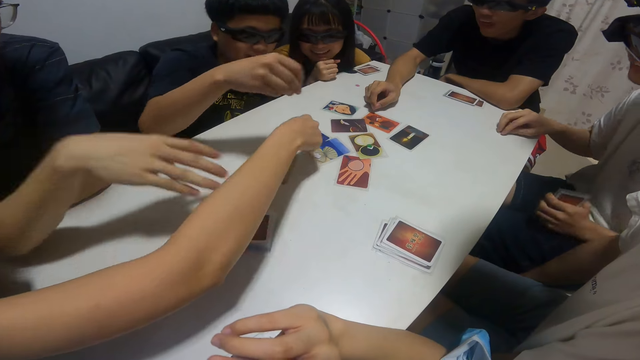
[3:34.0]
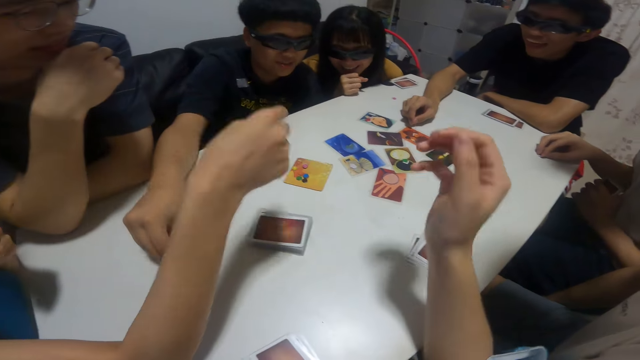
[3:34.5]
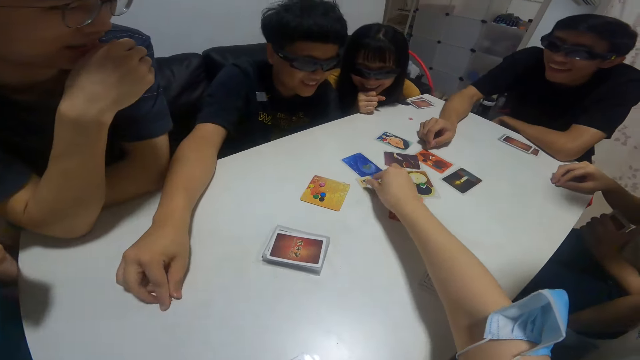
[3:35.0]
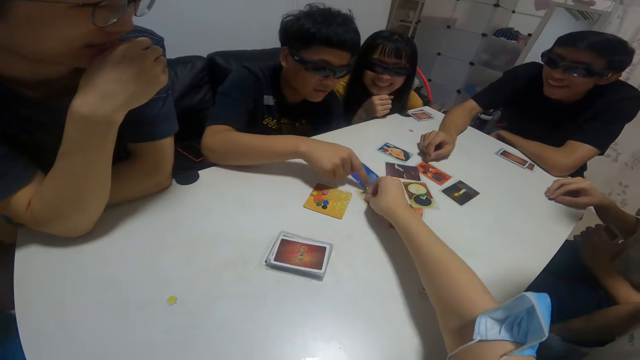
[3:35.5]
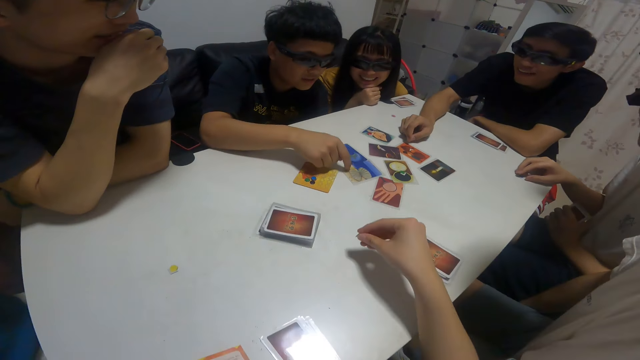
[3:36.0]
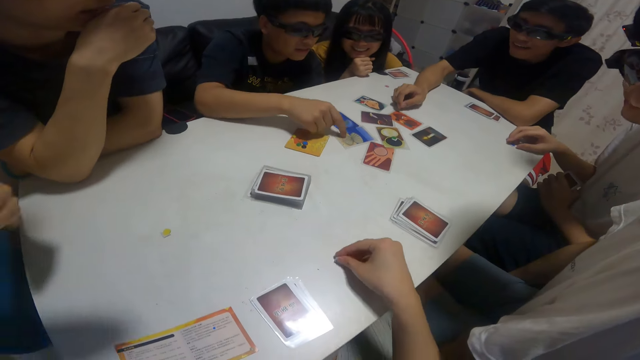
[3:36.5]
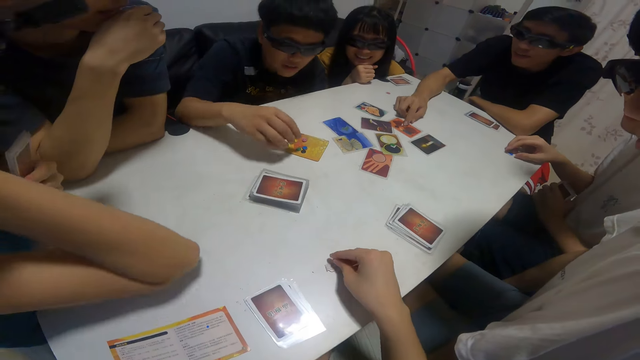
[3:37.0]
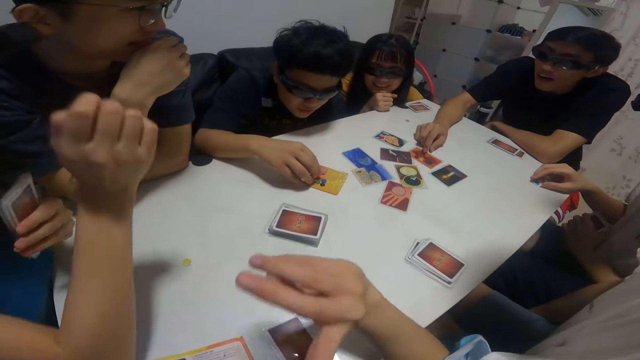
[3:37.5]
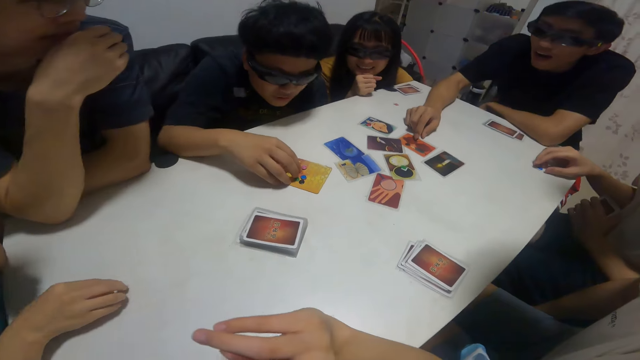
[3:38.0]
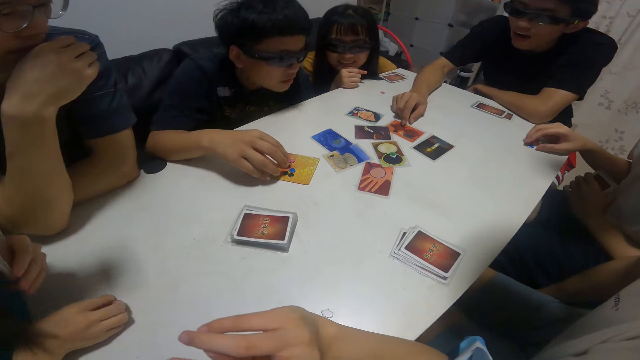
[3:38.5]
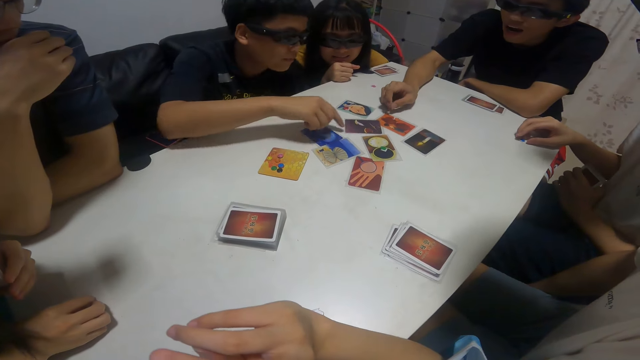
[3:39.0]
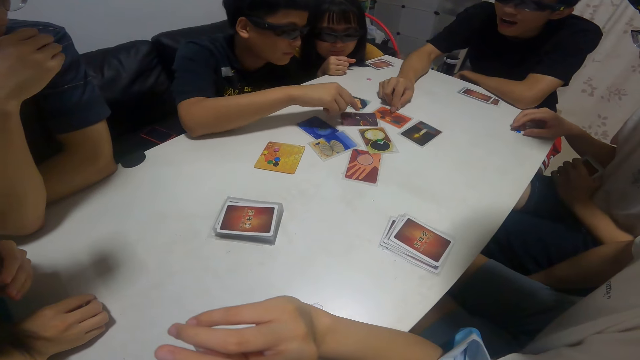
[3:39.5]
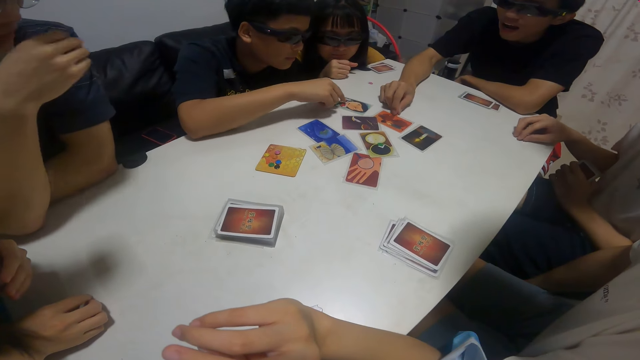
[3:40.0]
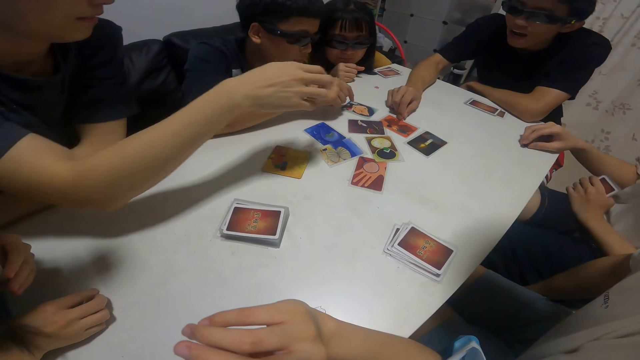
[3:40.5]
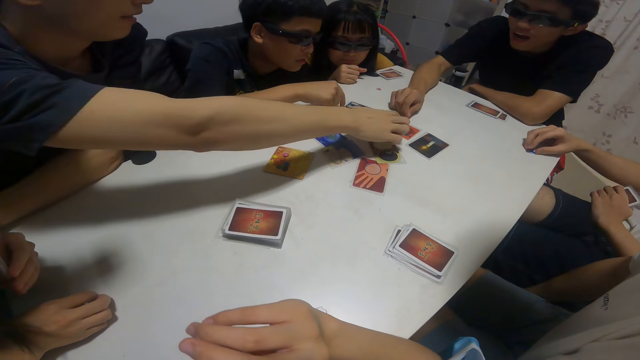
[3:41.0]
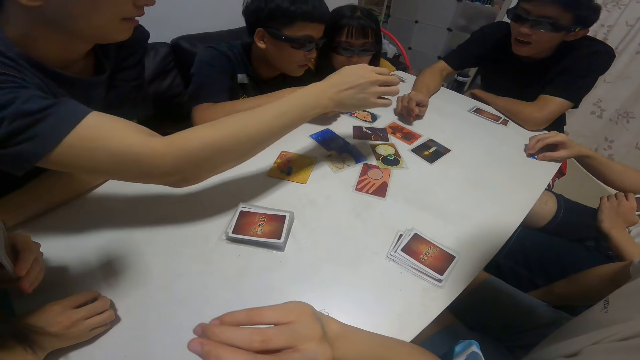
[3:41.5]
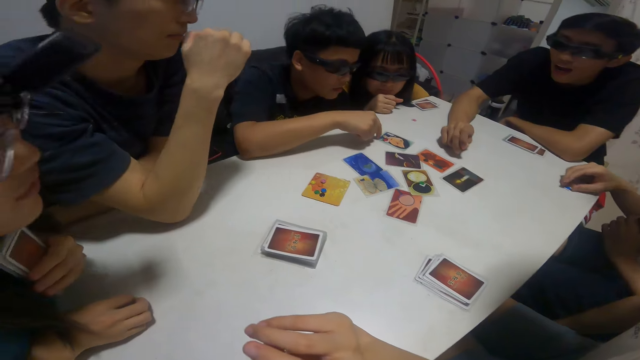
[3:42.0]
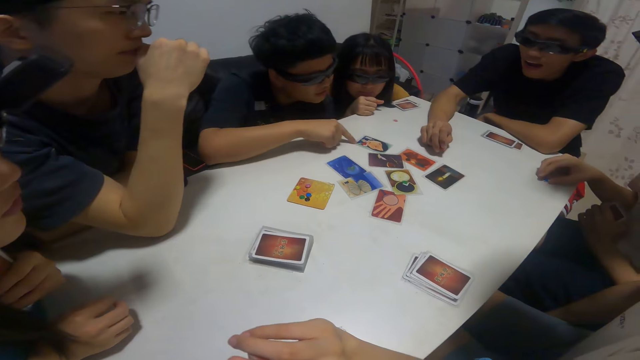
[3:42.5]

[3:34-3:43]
A boy drags a button with his right hand from the table. A man picks up something on the table. The camera wearer picks up a button on the table with his right hand. The man puts something on the table. The camera wearer converses with the man. Another boy touches a card on the table with his right hand. The camera wearer puts his right hand on the table. A girl puts her elbow in the table. A third boy touches a card with his right hand. The camera wearer looks at the man and a woman. He removes his right hand on the table. The girl picks up a button on the table with her right hand. A fourth boy touches a card with his right hand. Another man picks up the cards on the table. The fourth boy removes a card with his right hand.

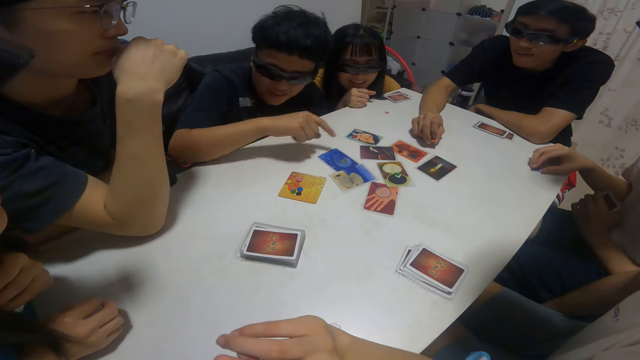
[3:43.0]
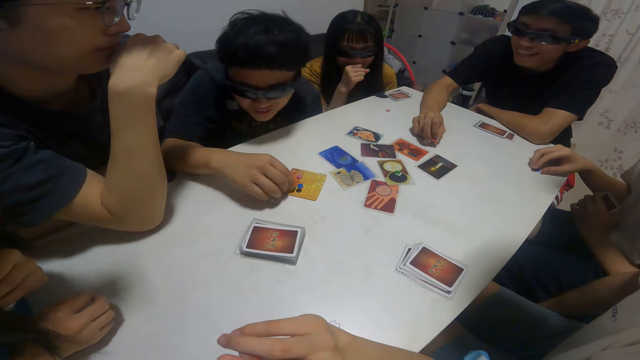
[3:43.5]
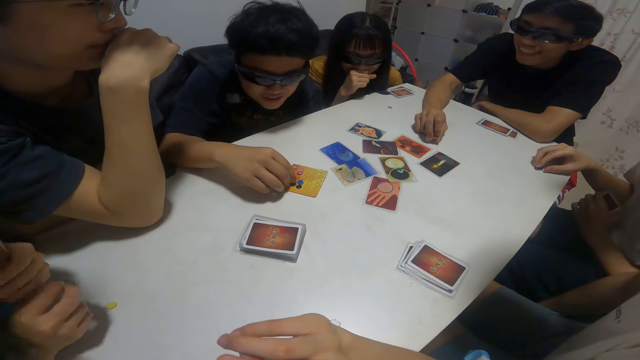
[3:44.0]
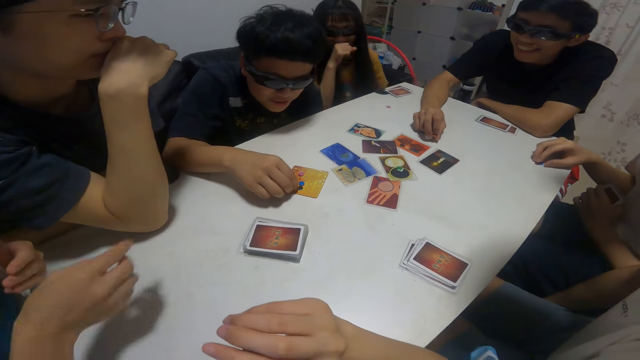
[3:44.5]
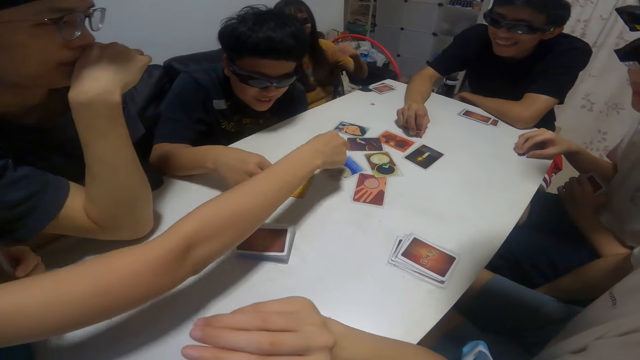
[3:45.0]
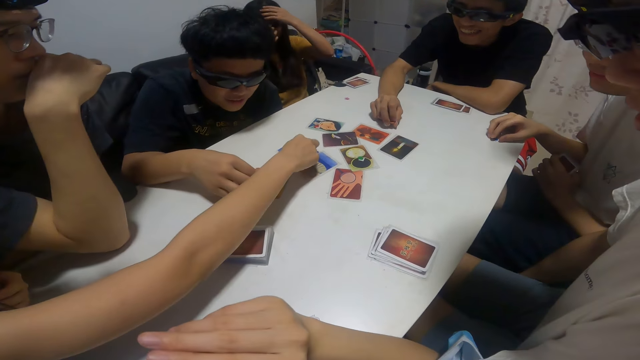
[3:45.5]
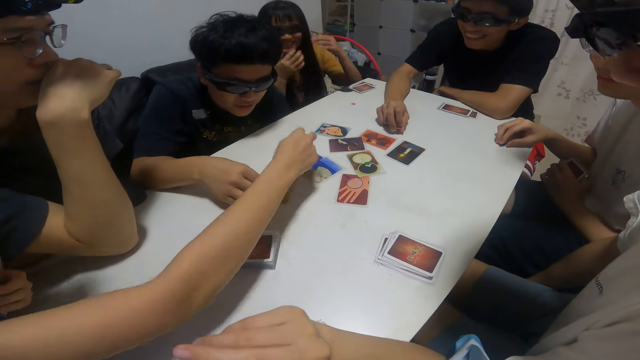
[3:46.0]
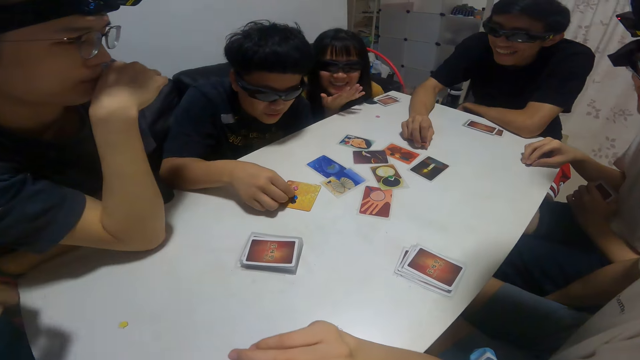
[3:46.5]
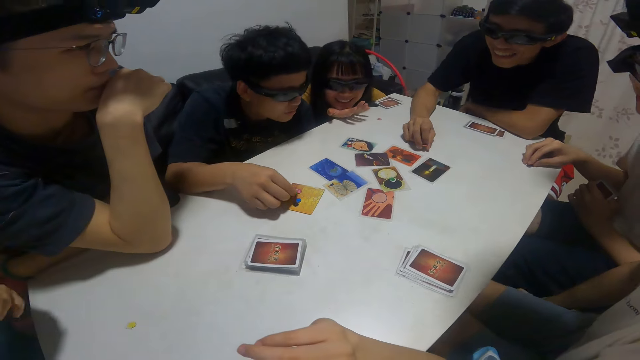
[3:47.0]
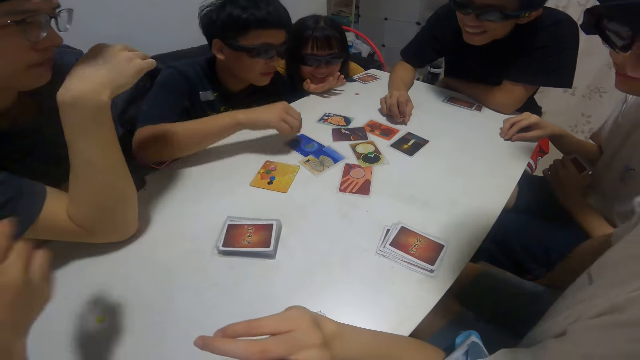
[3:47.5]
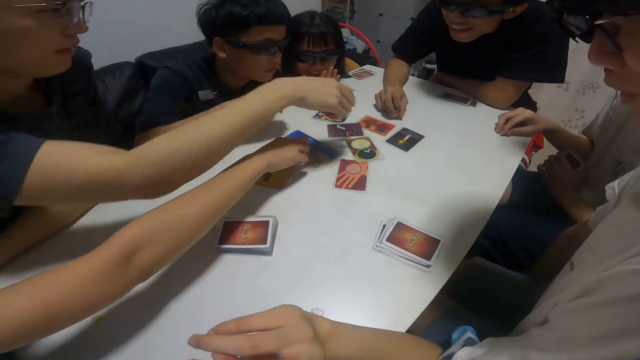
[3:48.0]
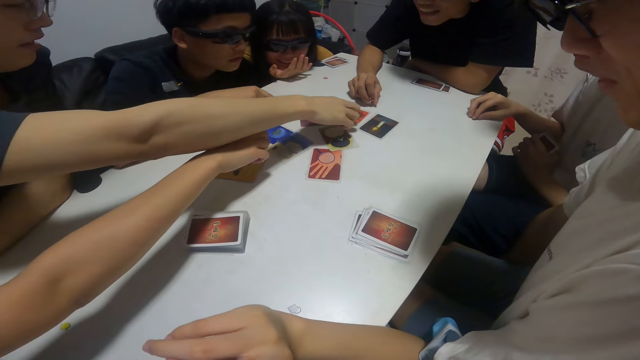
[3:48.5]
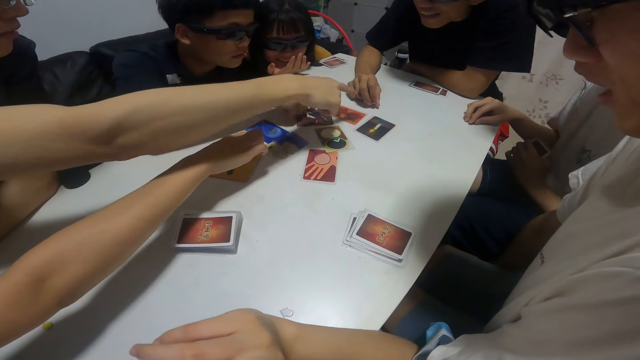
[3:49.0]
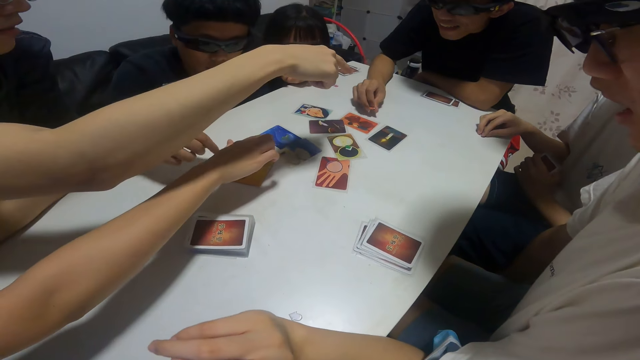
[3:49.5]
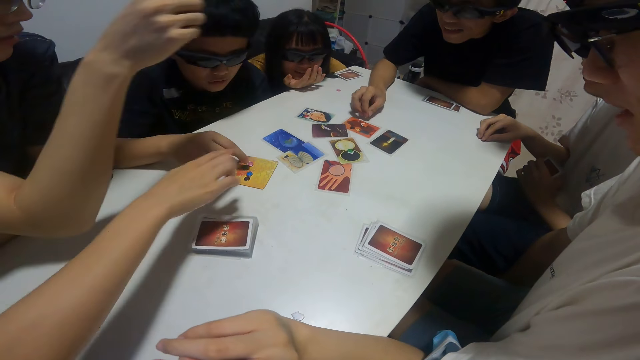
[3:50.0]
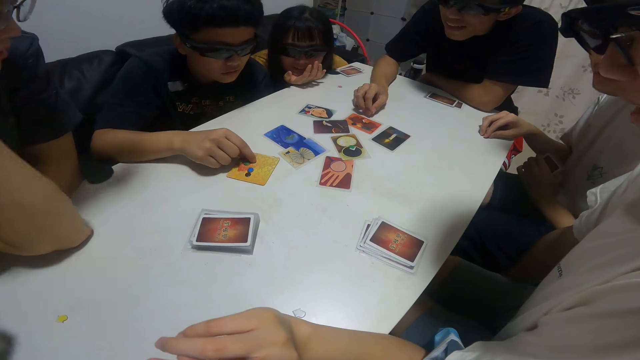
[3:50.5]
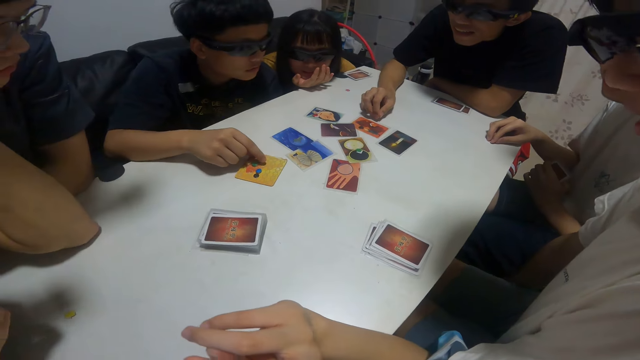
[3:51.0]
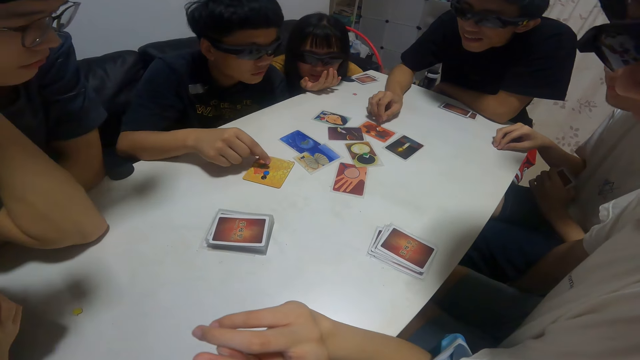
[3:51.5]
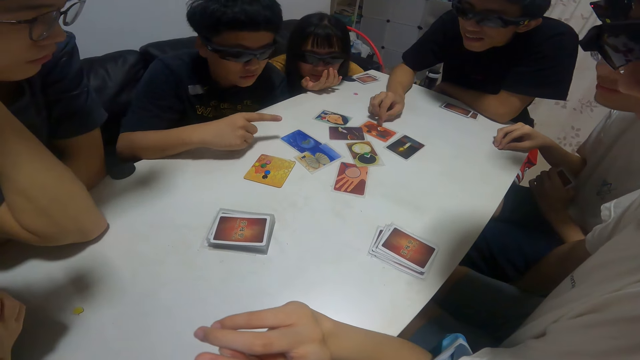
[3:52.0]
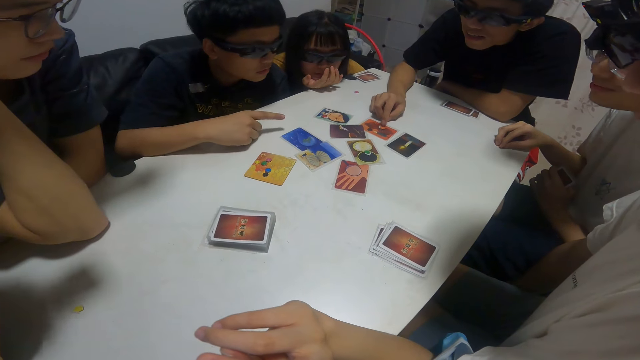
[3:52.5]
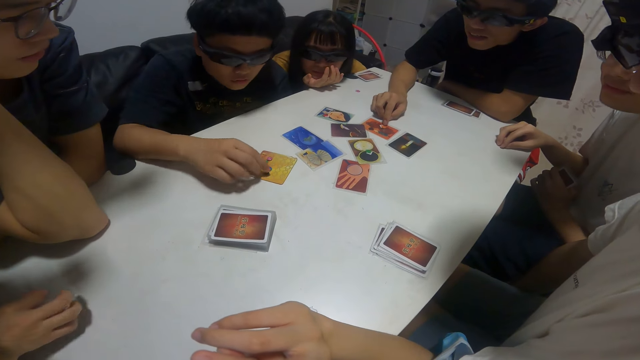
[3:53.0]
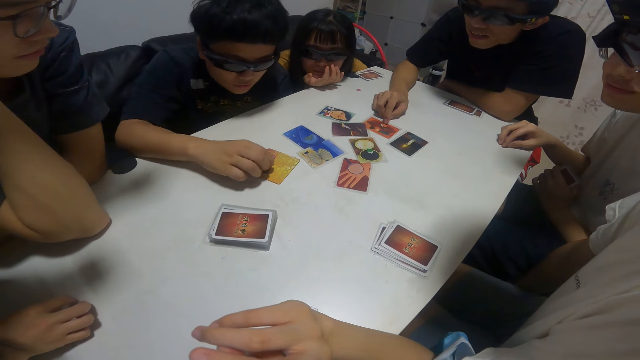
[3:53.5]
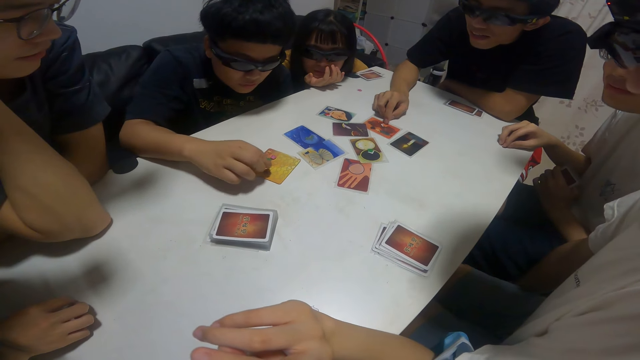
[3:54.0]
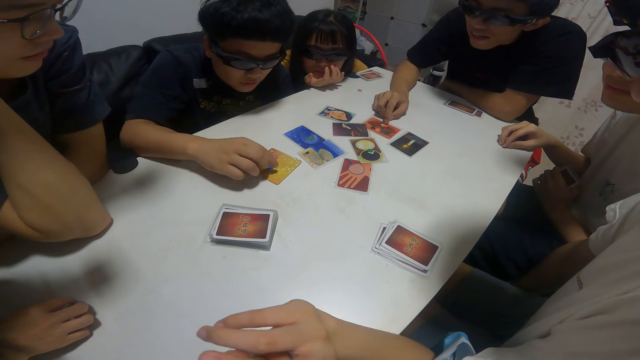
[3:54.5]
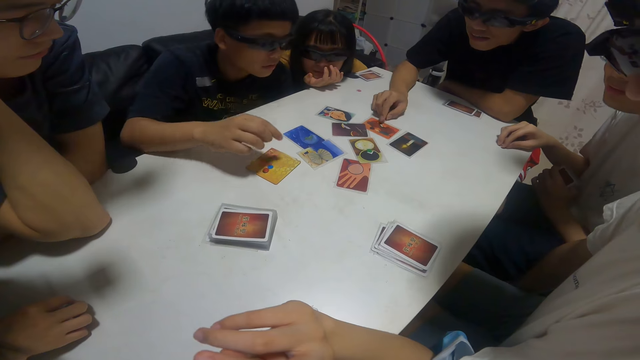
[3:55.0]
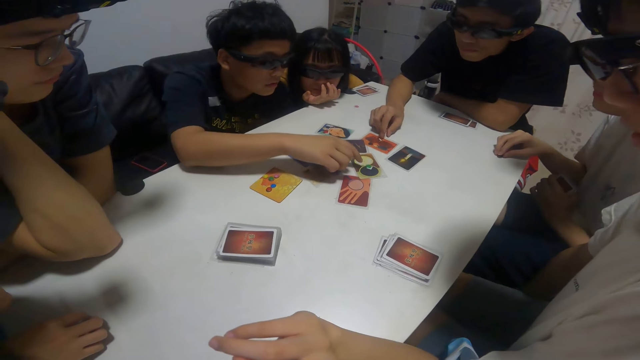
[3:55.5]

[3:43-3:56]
A woman laughs. Another woman touches and looks at something. A third woman picks up the cards. A girl touches a card with her right hand. The first woman looks at the cards. She looks at the cards again. The girl touches a card with her right hand again. A boy touches a card with his right hand. The camera wearer looks at the cards. They look at the cards again. Another boy touches a card with his right hand. A man looks at the cards on the table. The man touches the cards on the table. A third boy touches a card with his right hand.
